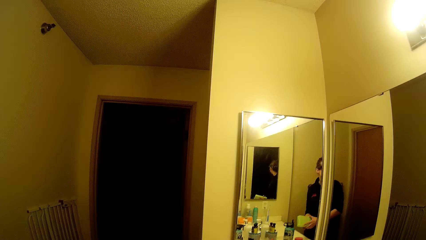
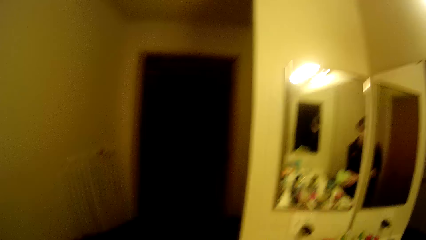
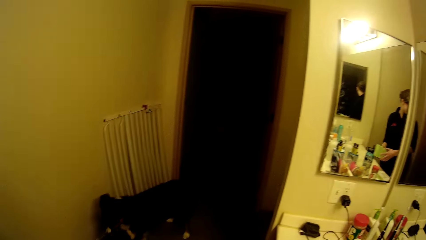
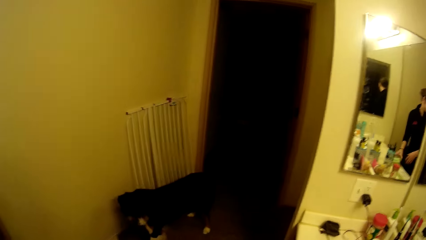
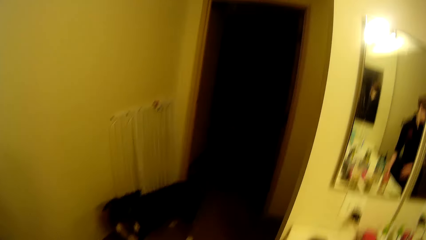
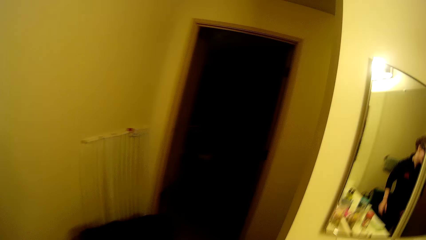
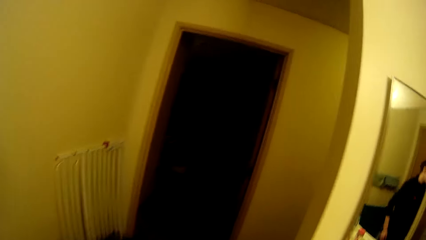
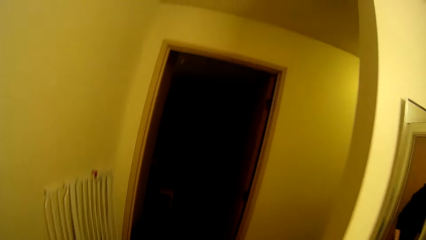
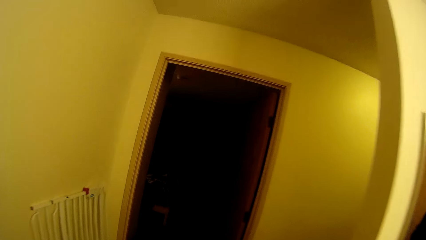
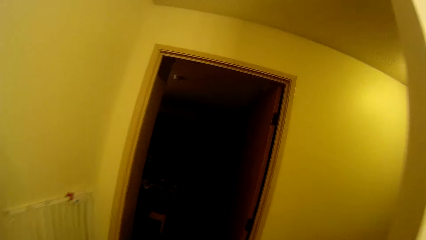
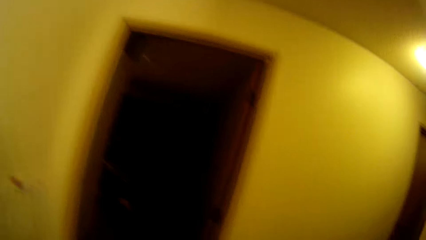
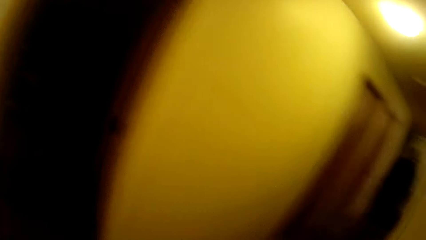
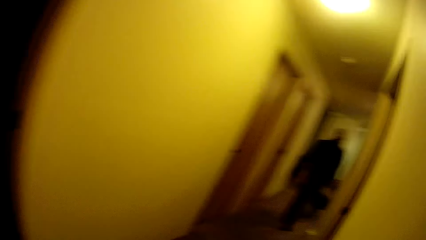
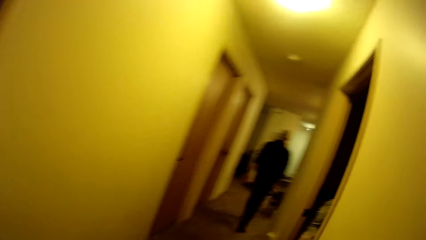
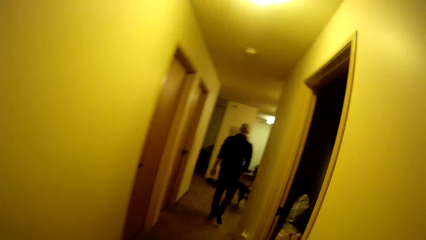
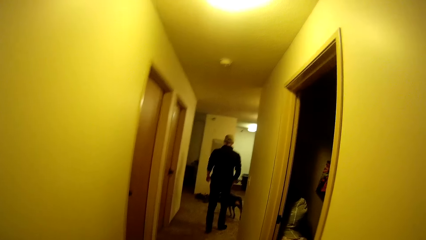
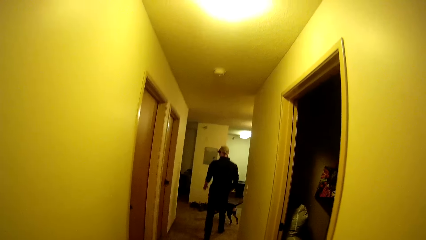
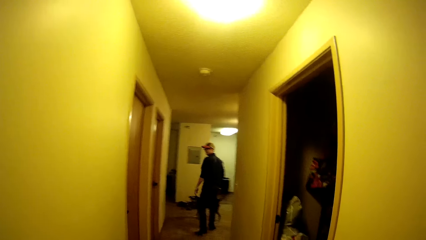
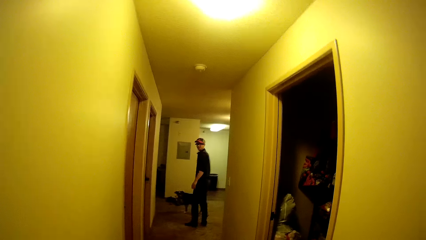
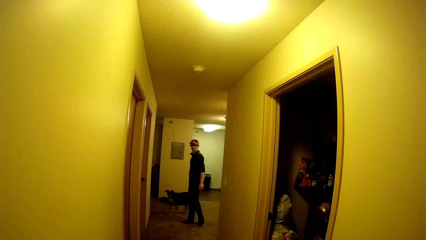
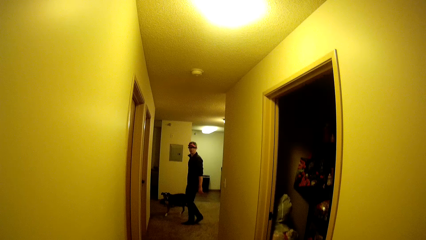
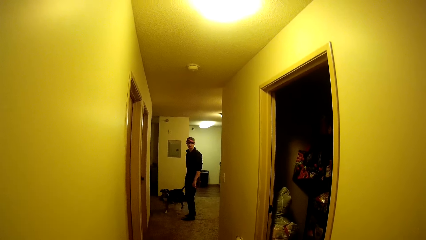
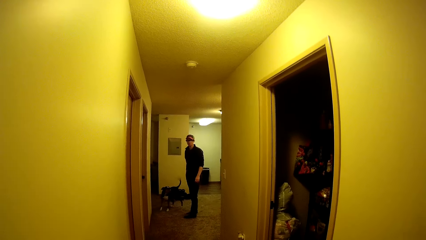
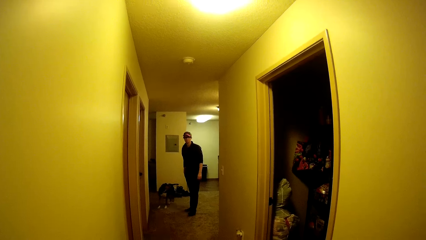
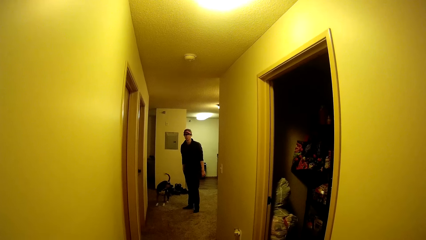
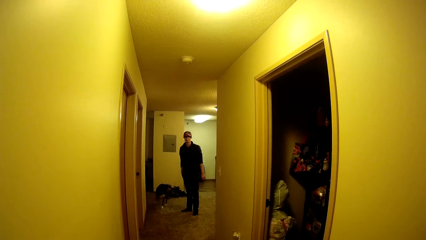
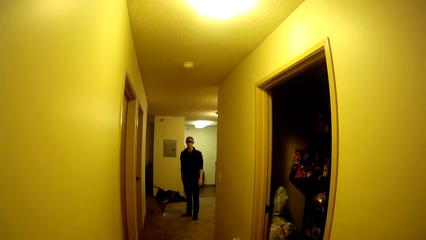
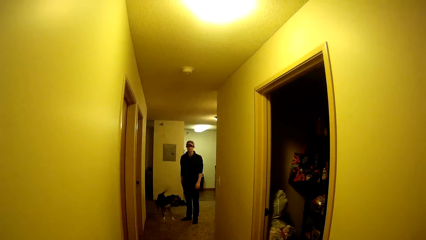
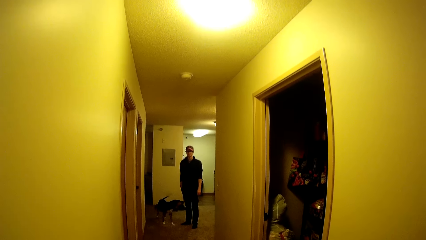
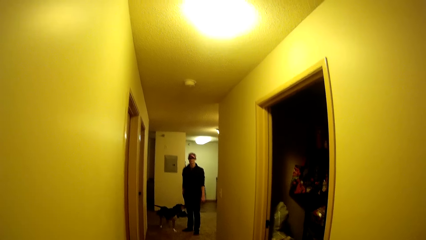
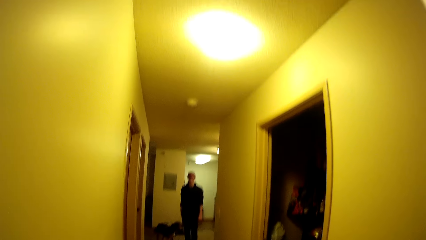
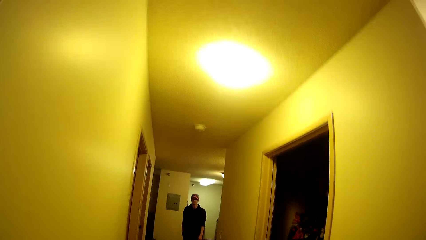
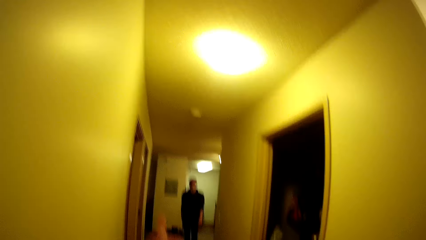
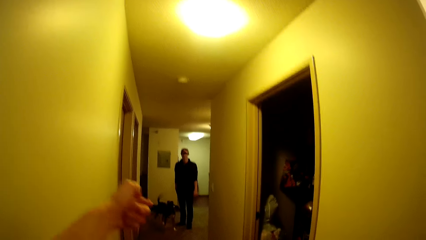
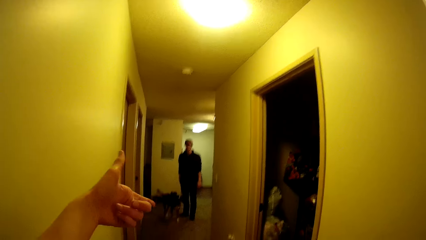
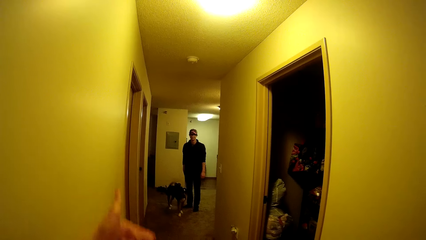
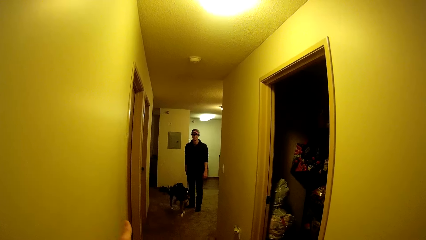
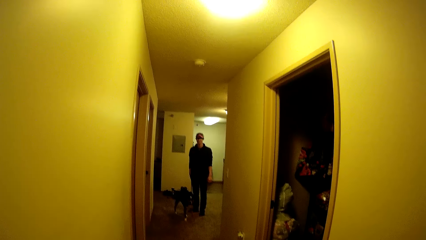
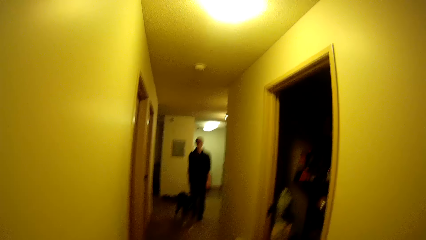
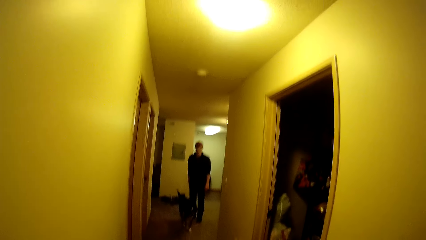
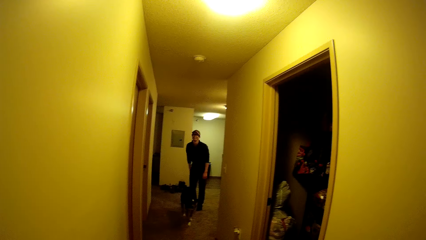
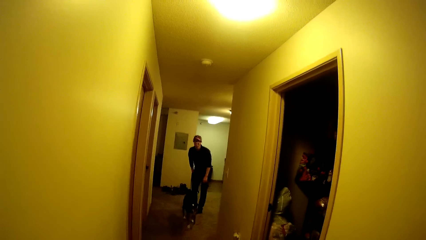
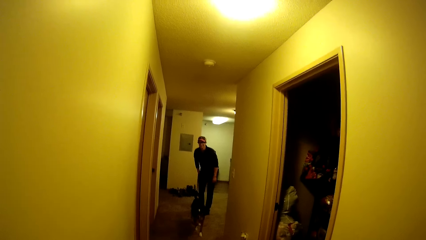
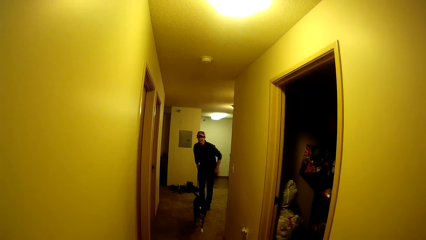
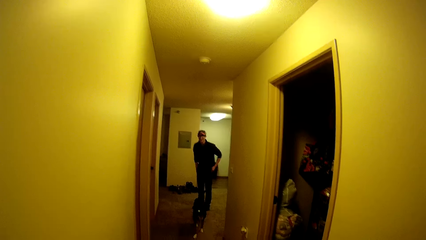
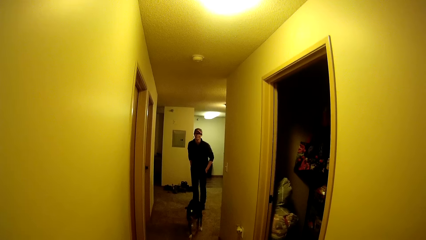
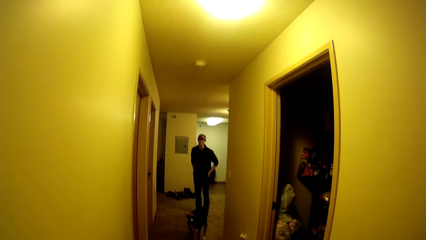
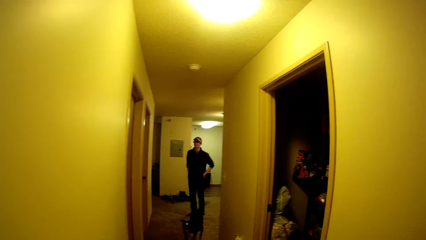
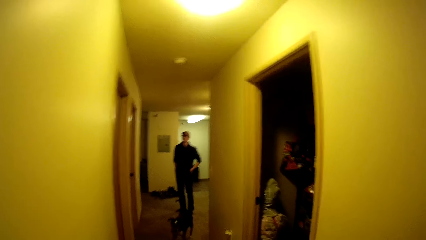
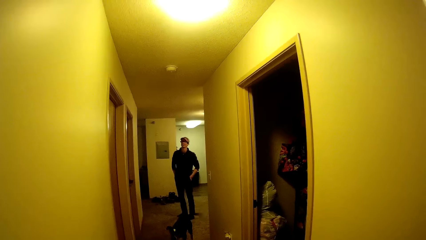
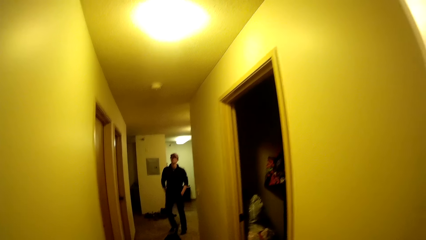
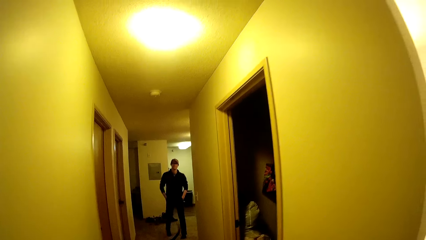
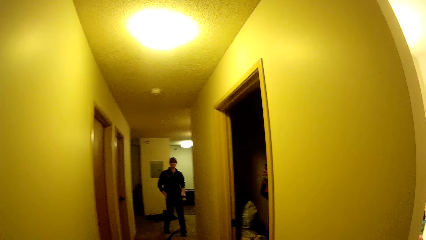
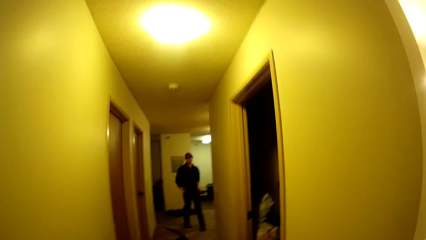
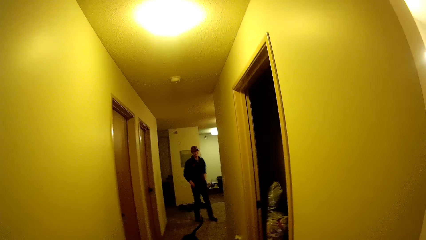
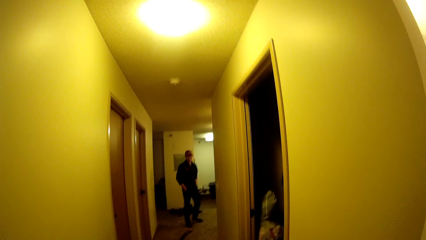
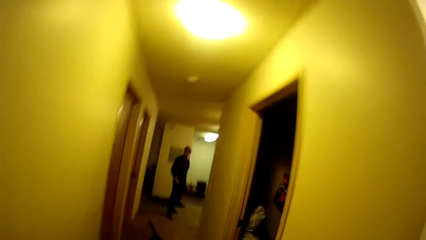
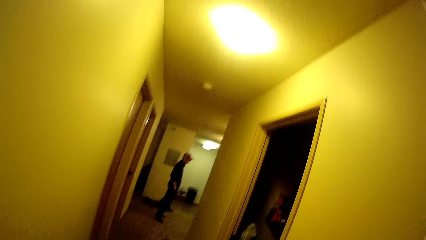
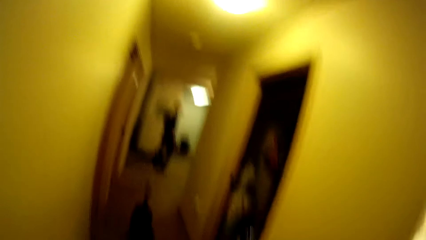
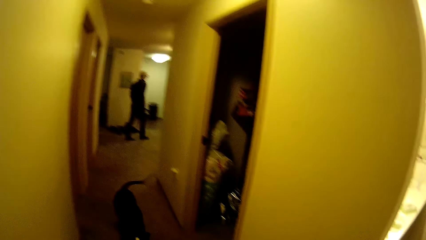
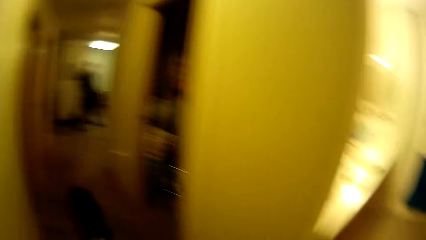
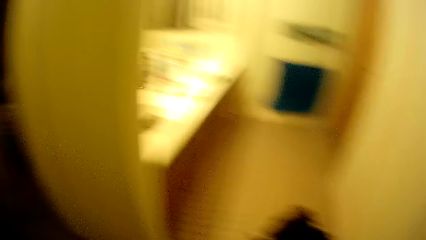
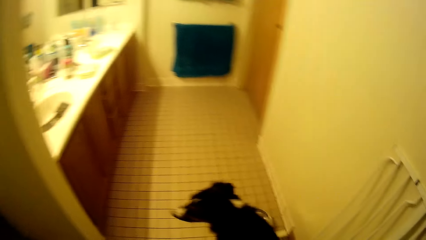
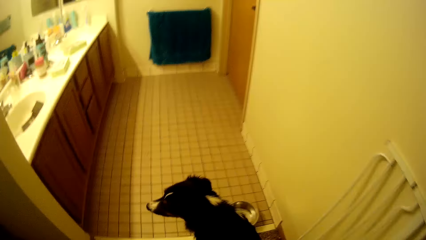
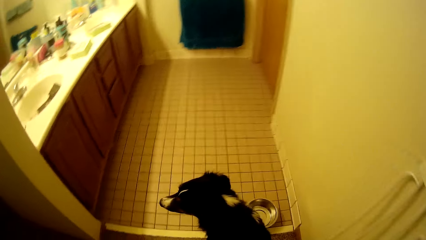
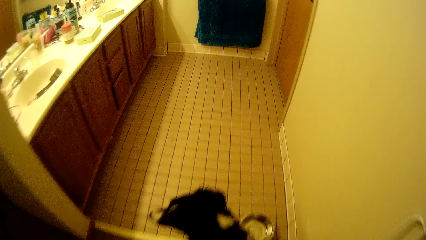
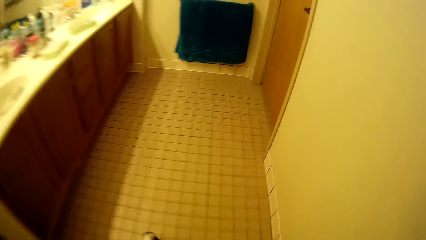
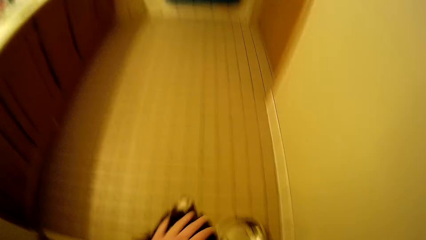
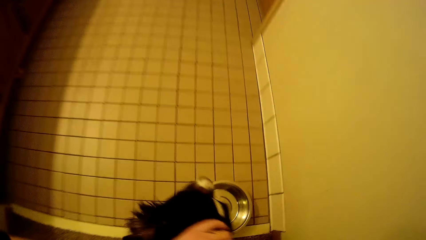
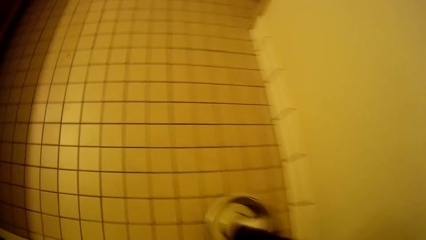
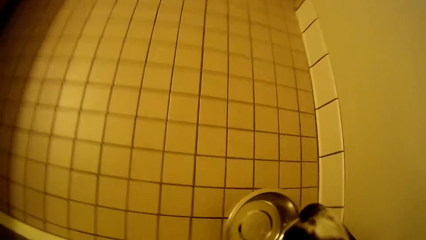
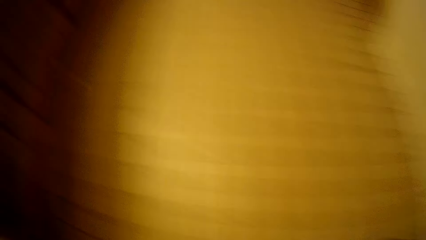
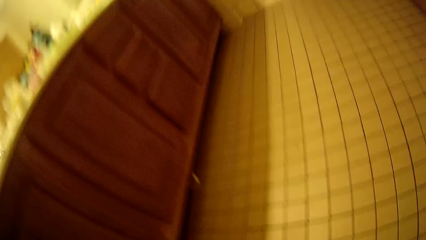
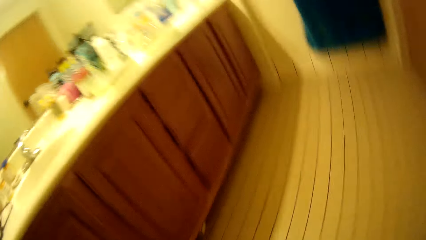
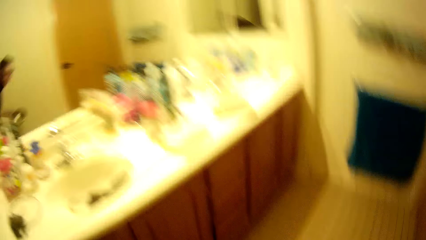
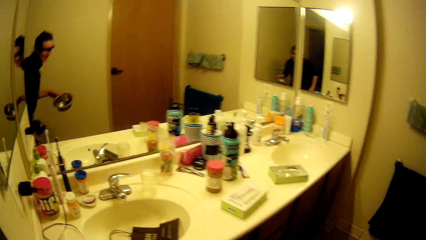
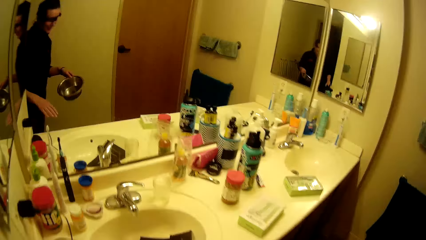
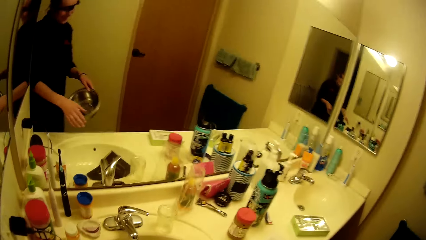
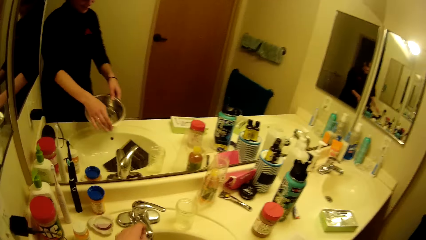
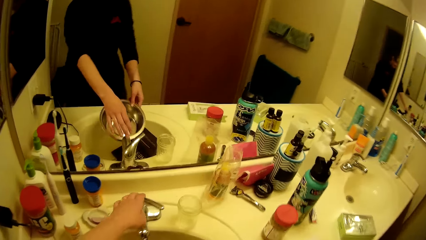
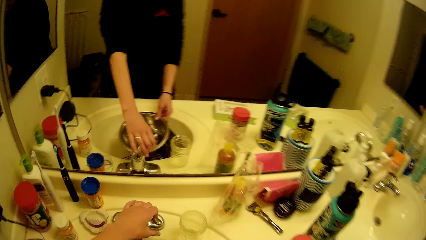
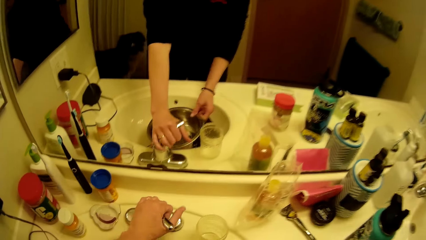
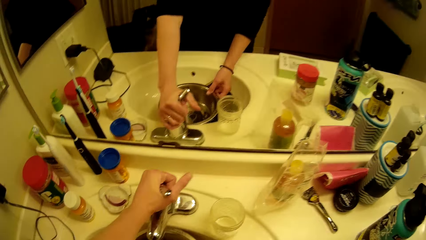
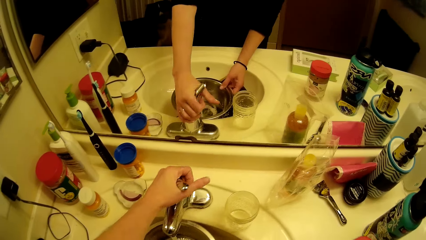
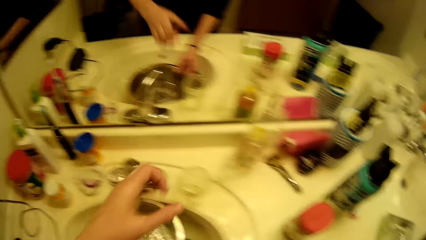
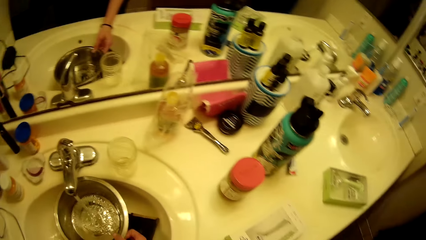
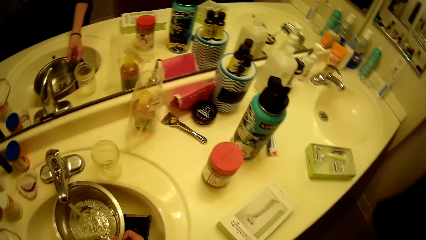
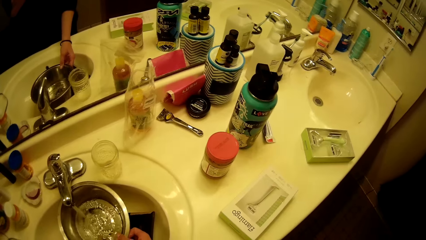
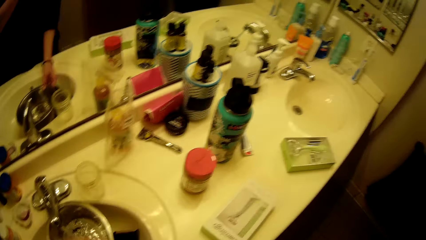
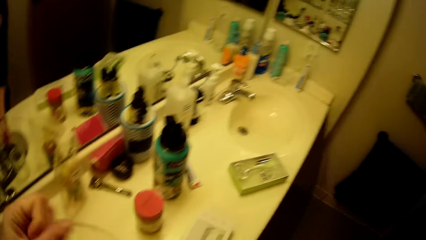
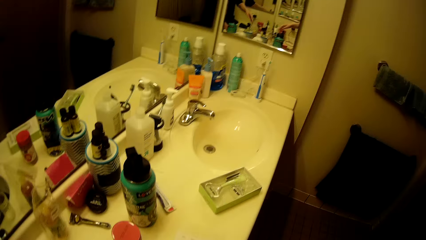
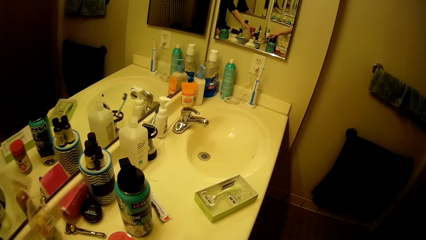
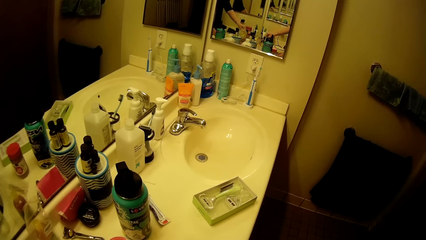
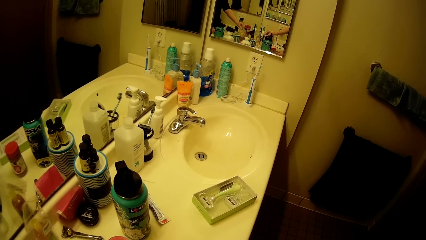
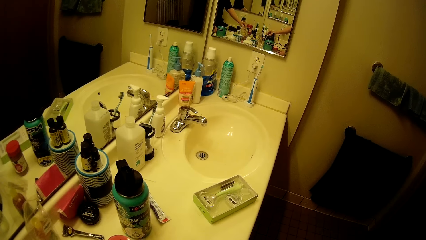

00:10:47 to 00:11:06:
The camera wearer interacts with a man. They look around, drop the packet on the sink, and walk around the apartment. The man turns. The camera wearer interacts with the man. They gesture to the man. The man walks. The camera wearer interacts with a dog. They walk. They pick up a bowl. They turn on the tap. They collect water in the bowl. They pour water on the pot.
